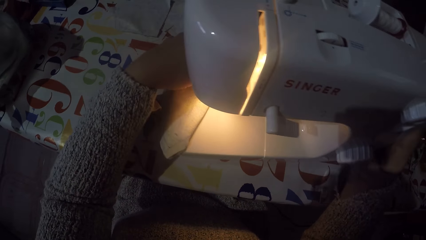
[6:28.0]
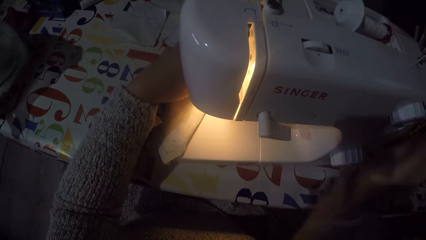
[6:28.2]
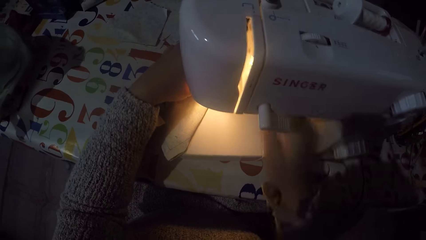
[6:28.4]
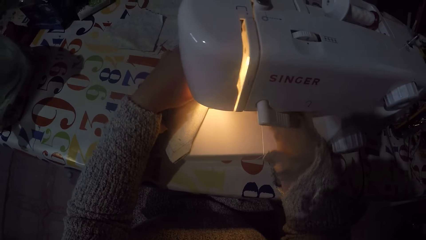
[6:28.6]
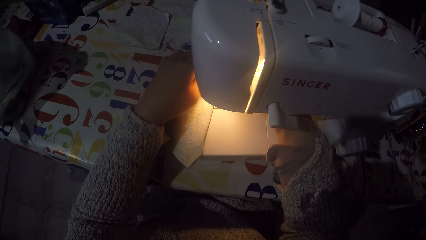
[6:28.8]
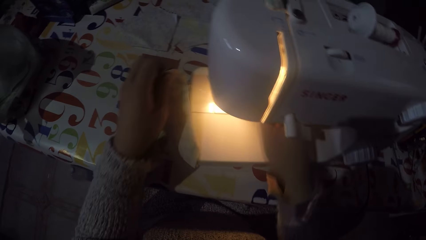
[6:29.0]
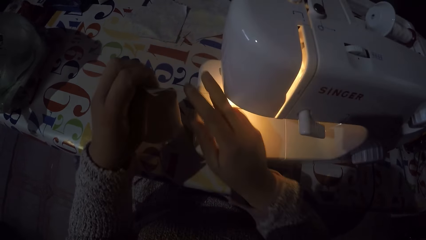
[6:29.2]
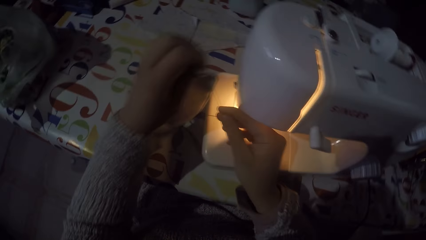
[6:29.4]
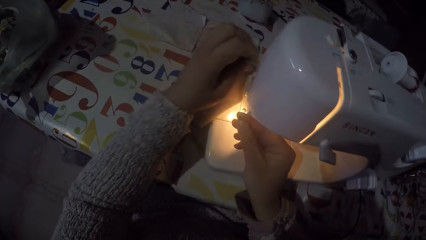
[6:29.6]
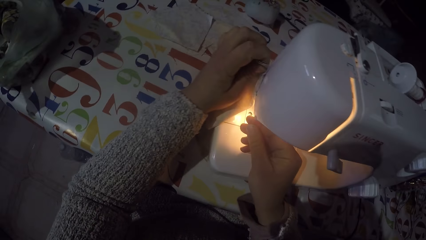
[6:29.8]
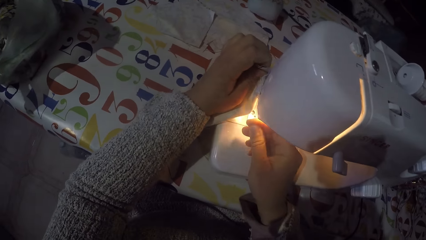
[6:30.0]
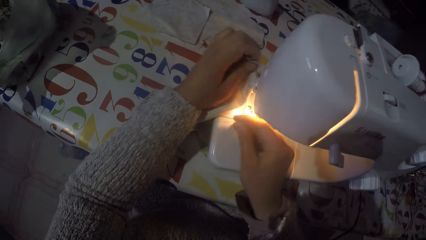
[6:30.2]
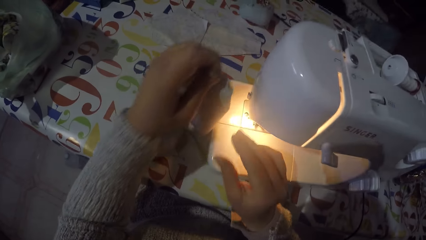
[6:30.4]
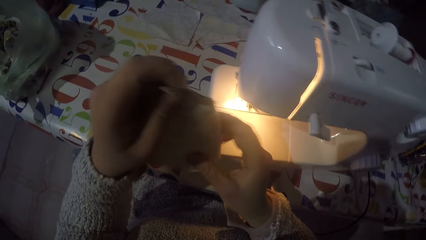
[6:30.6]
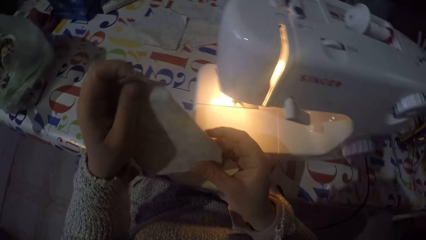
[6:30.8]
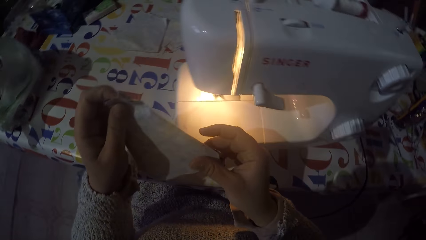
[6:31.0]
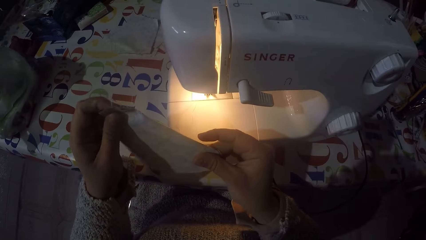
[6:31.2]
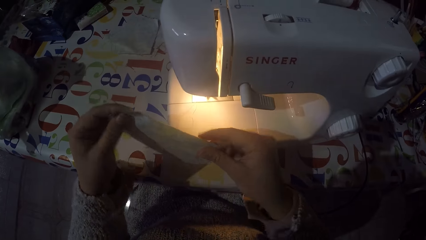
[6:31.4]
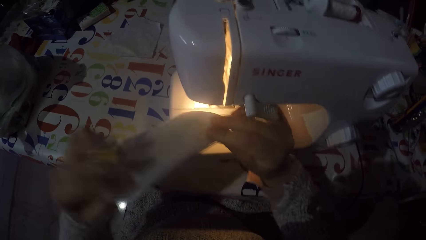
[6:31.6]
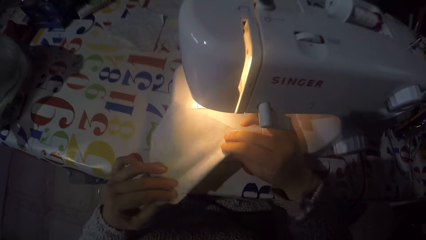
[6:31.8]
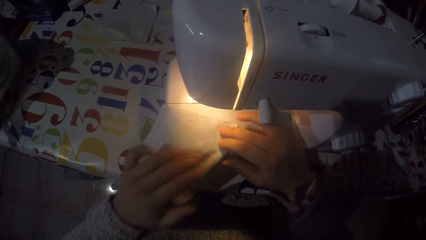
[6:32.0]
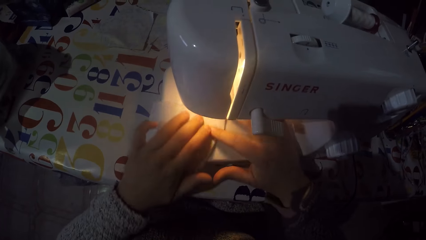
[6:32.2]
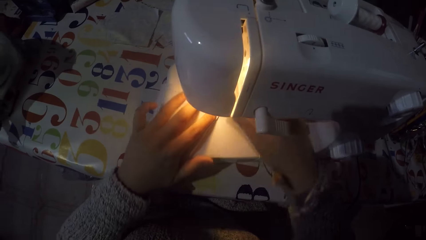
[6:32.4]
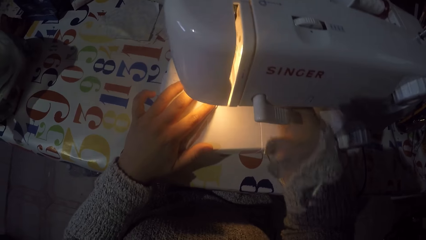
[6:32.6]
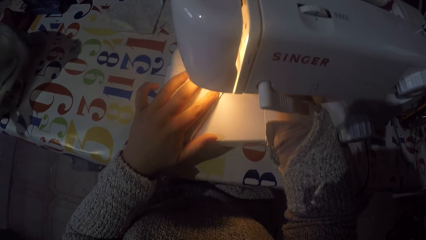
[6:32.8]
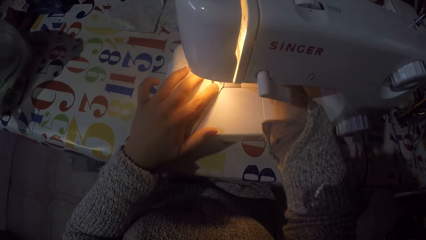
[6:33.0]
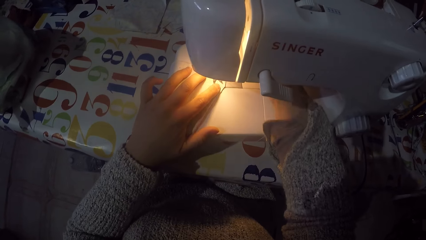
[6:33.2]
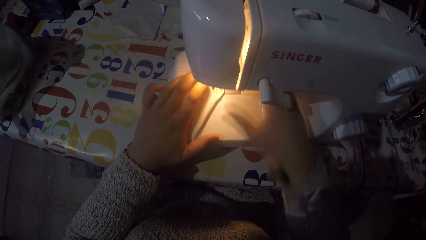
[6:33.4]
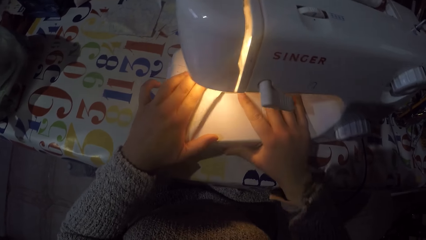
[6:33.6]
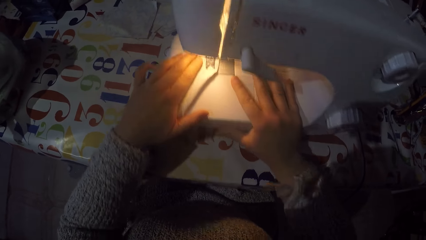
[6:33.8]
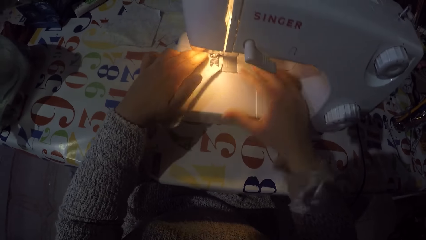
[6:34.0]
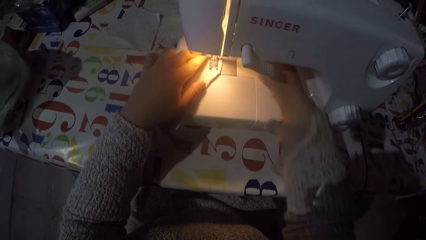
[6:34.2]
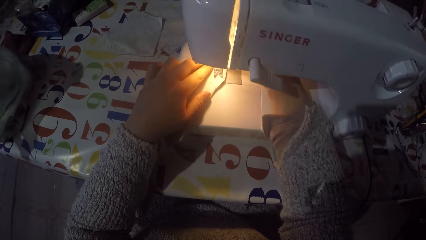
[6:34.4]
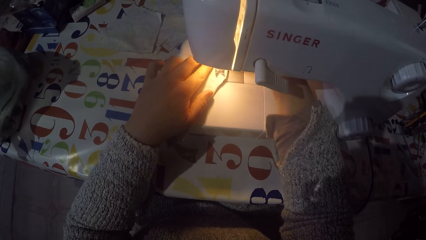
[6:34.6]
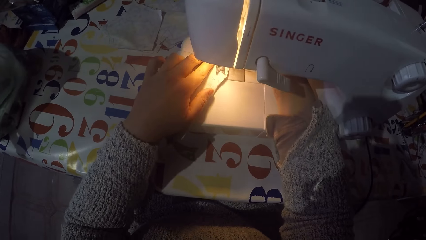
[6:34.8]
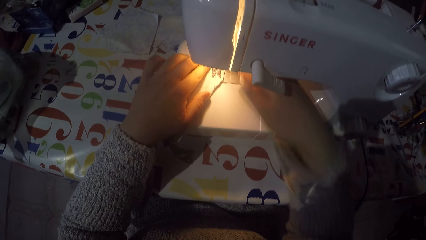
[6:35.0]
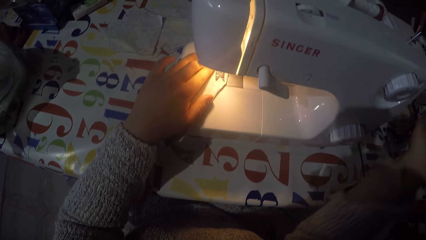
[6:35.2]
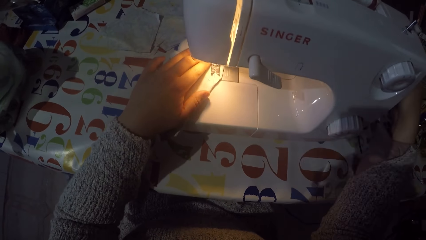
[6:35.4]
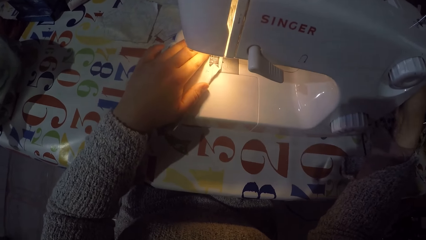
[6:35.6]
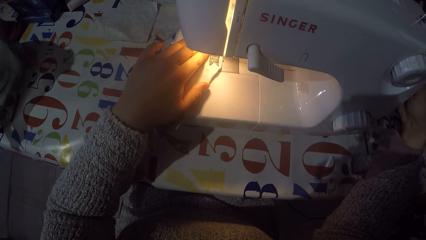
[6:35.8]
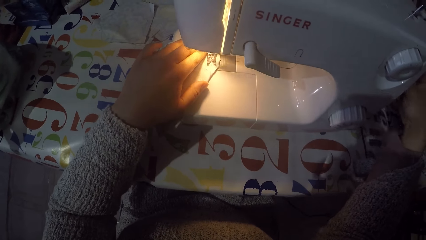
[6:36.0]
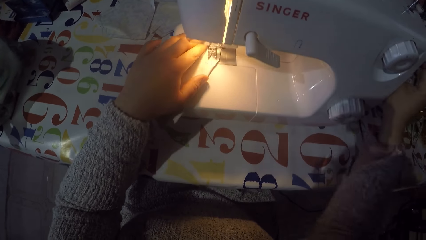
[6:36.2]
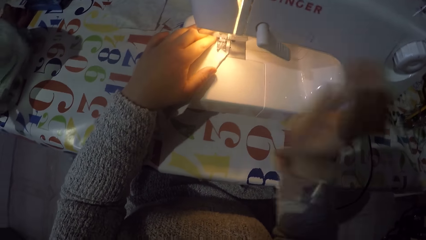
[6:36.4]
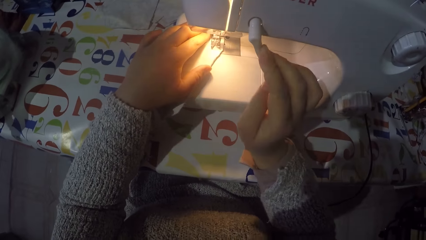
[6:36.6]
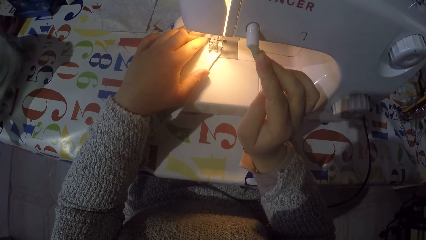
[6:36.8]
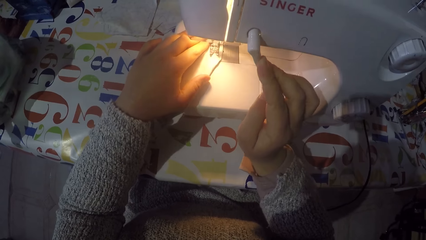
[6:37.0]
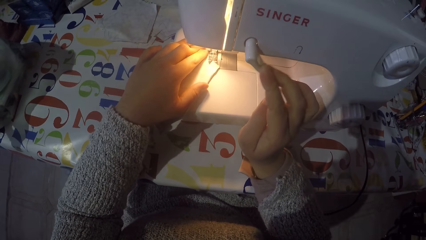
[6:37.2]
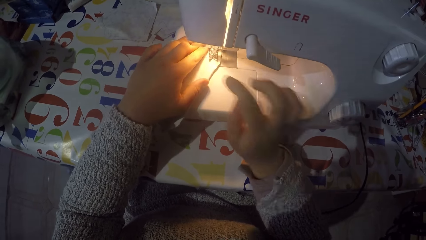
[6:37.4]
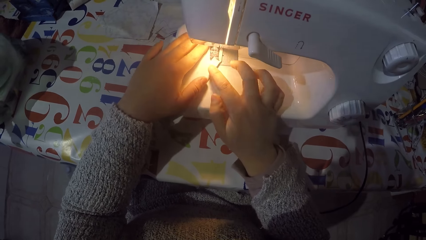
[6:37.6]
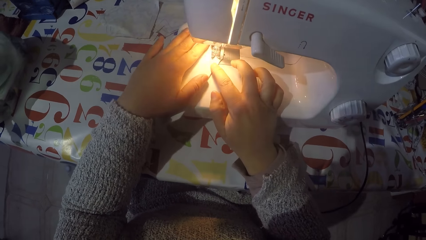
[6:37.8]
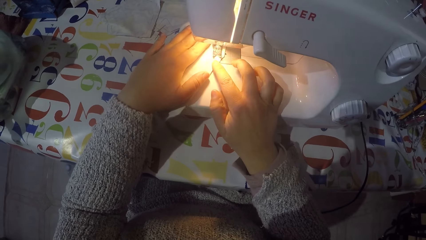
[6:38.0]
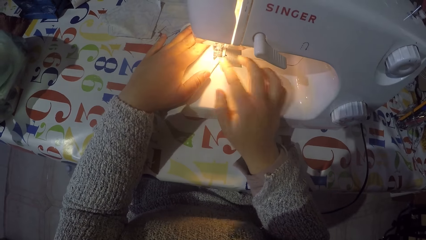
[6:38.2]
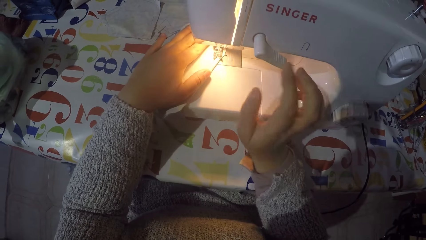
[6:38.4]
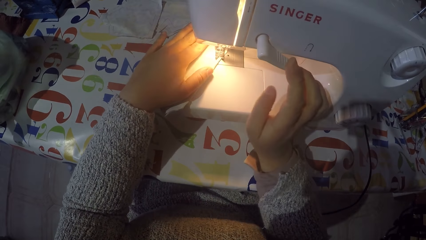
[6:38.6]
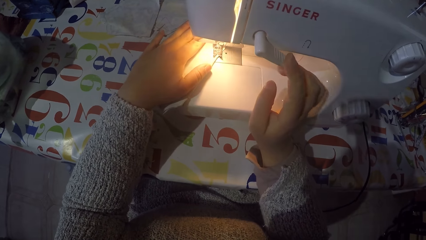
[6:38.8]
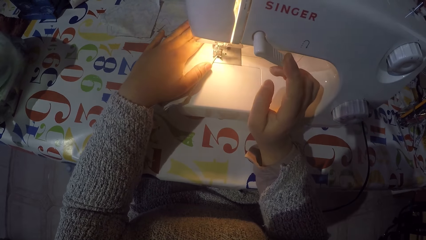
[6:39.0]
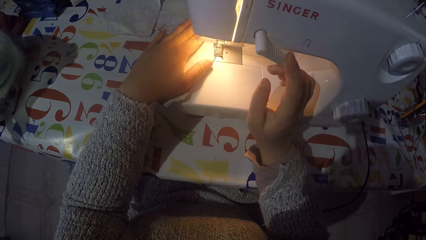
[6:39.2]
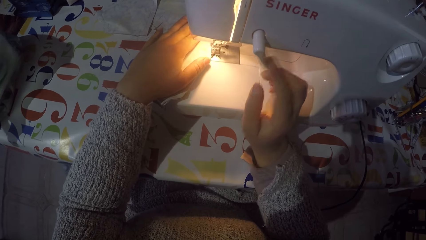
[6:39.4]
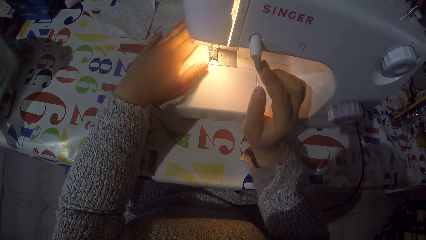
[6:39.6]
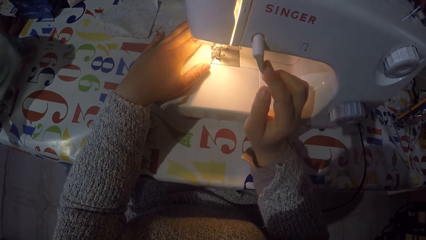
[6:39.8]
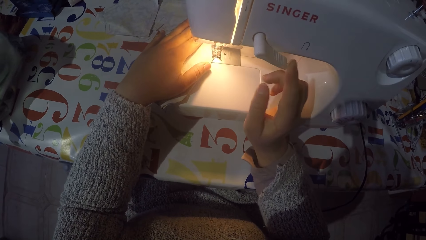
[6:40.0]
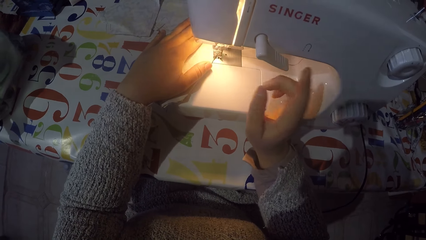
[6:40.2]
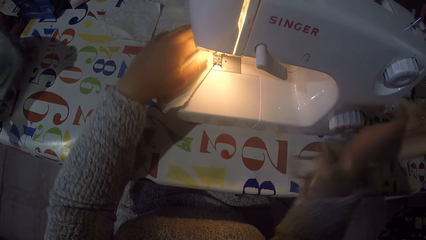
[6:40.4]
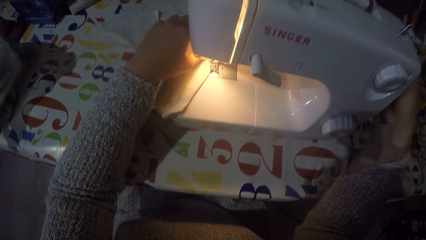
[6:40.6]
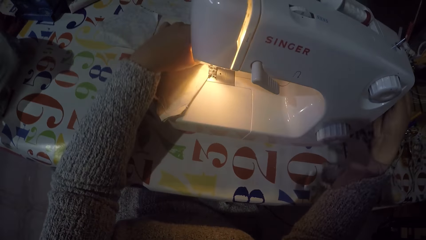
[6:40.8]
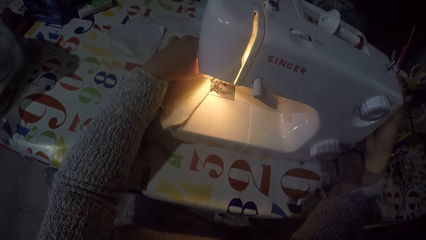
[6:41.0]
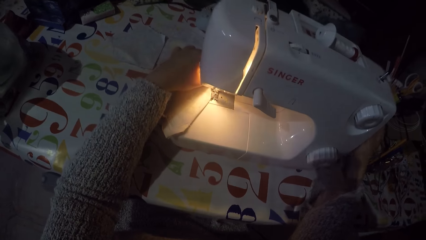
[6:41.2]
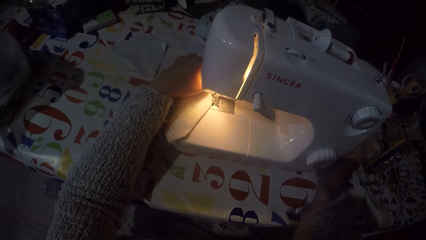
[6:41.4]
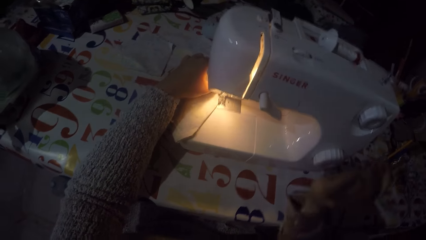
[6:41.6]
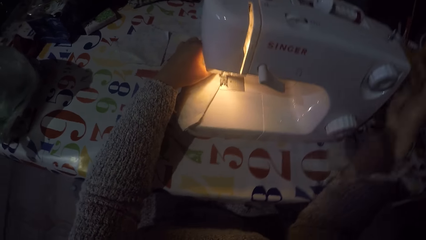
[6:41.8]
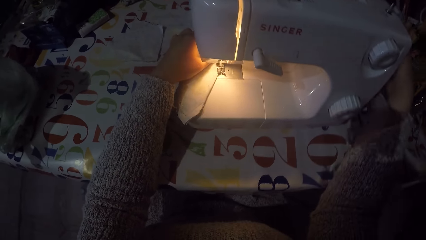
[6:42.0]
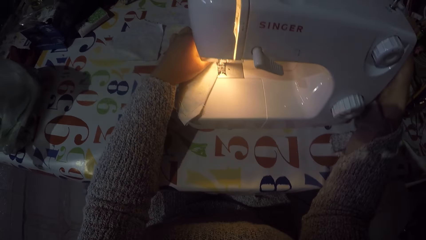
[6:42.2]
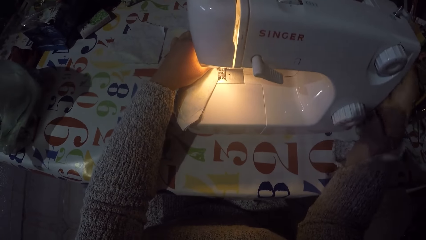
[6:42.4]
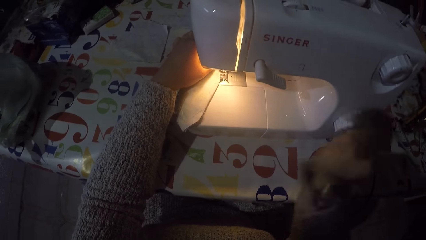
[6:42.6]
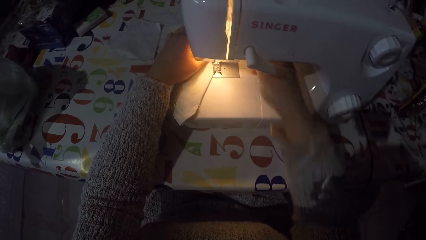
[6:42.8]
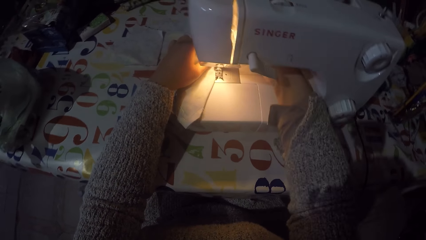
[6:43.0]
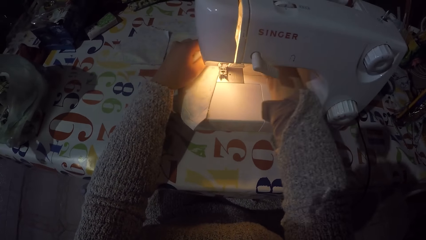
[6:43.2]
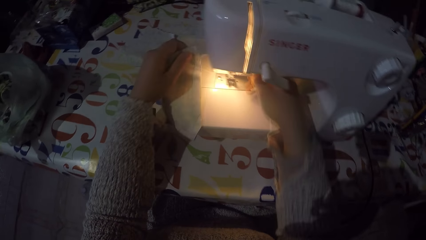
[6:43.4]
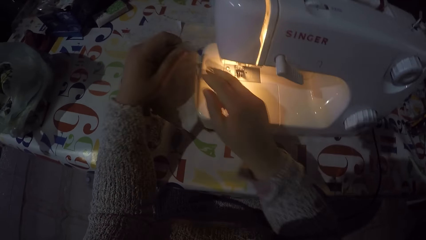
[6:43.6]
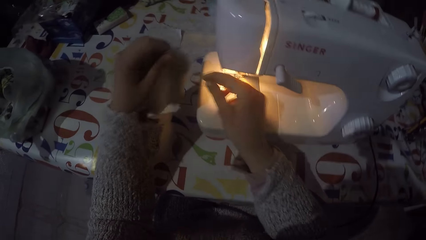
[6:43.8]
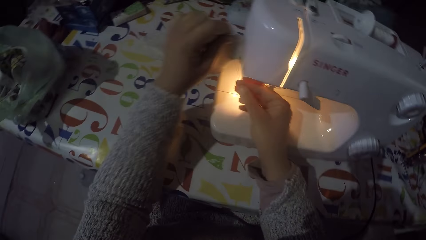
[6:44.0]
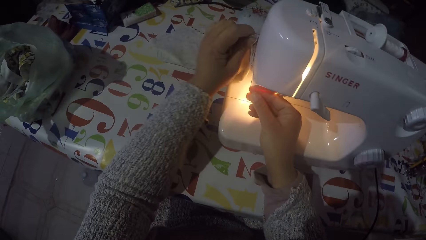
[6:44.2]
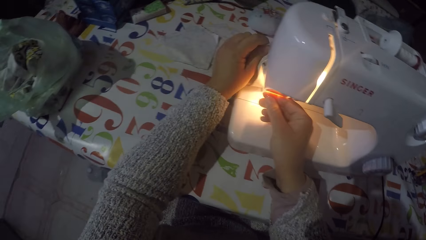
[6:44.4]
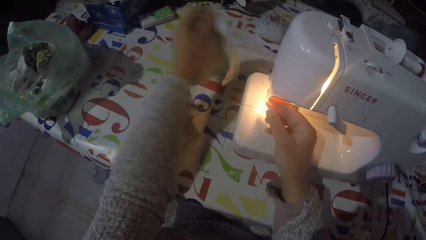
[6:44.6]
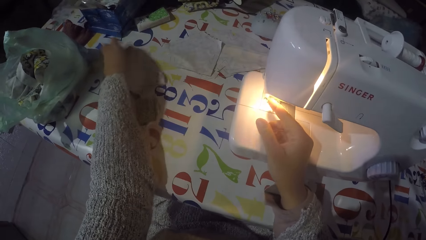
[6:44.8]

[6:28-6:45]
The camera wearer removes the fabric from the sewing machine. They sew the parts together. They adjust something on the sewing machine. They adjust something on the sewing machine again.
